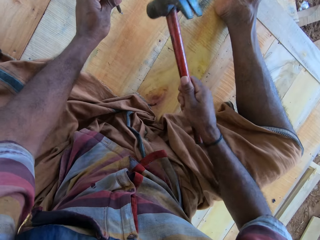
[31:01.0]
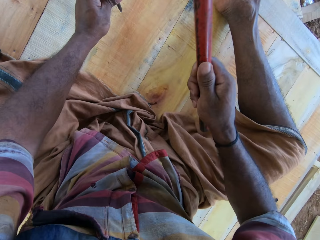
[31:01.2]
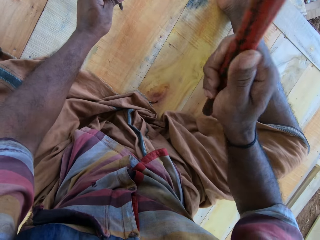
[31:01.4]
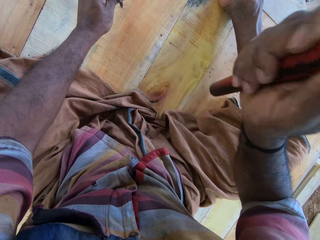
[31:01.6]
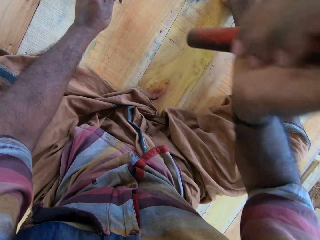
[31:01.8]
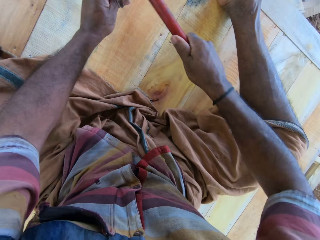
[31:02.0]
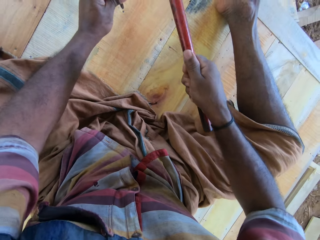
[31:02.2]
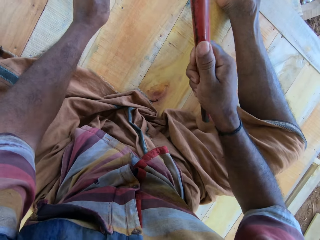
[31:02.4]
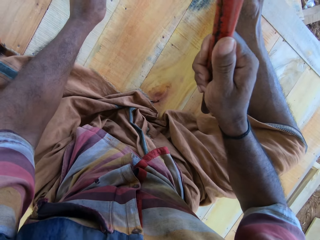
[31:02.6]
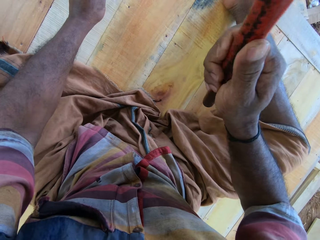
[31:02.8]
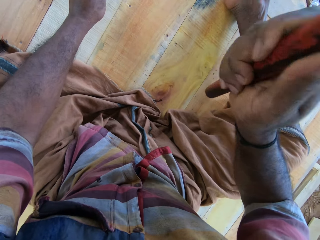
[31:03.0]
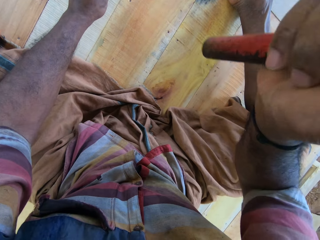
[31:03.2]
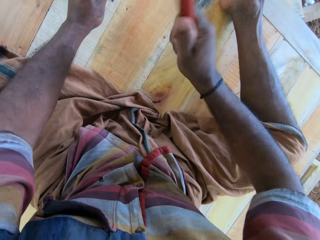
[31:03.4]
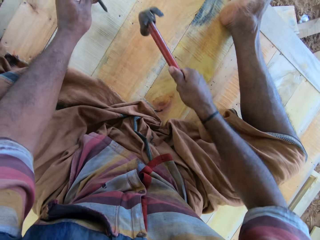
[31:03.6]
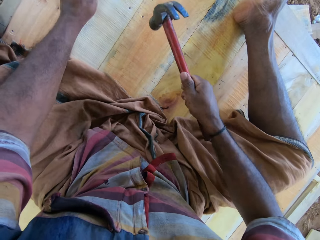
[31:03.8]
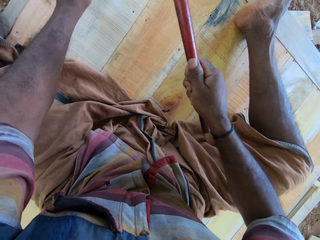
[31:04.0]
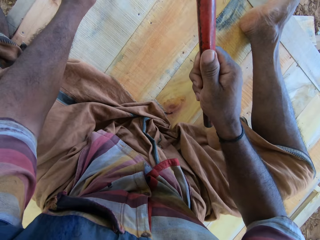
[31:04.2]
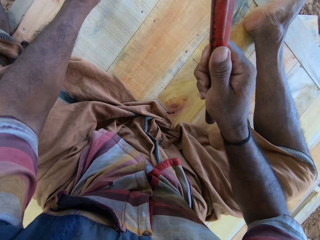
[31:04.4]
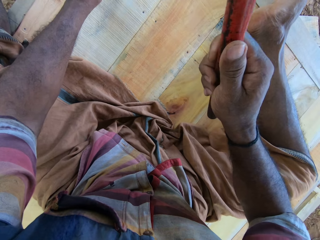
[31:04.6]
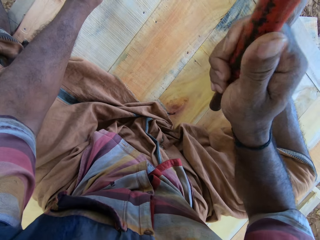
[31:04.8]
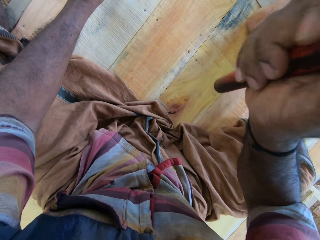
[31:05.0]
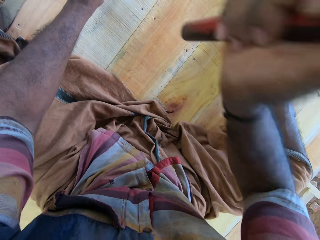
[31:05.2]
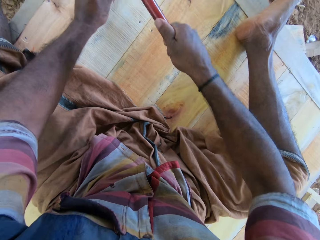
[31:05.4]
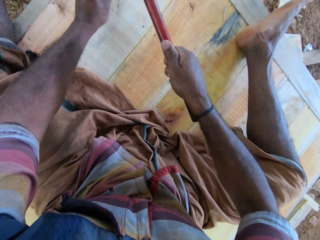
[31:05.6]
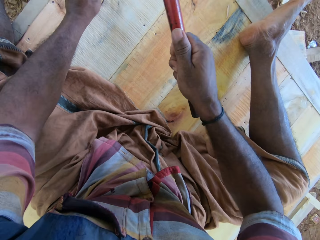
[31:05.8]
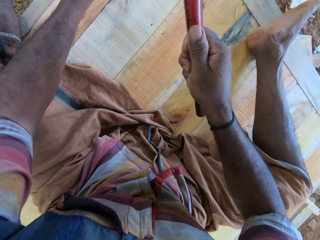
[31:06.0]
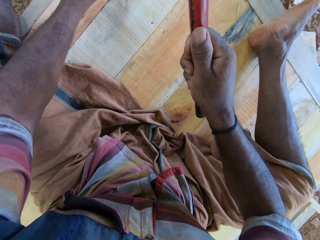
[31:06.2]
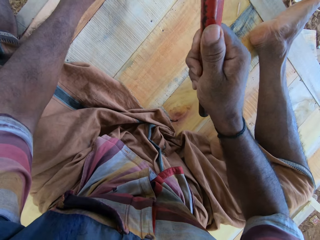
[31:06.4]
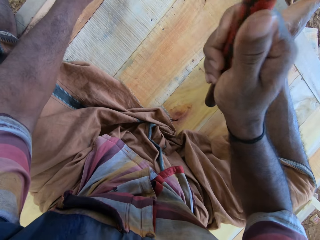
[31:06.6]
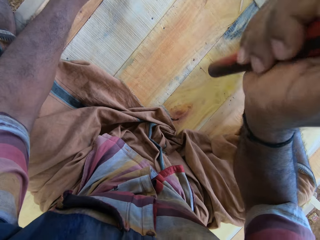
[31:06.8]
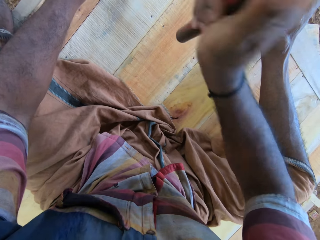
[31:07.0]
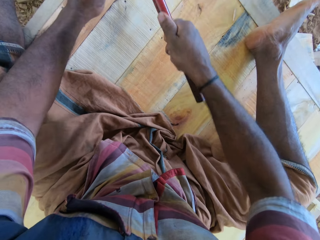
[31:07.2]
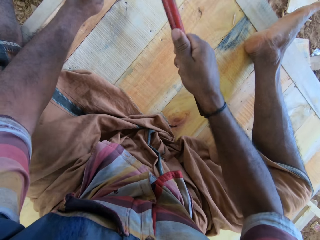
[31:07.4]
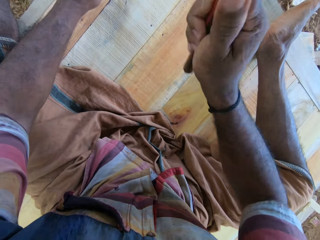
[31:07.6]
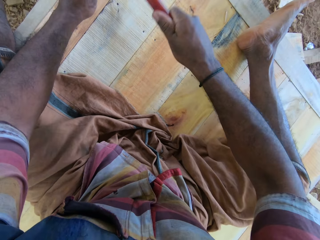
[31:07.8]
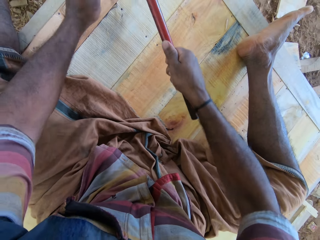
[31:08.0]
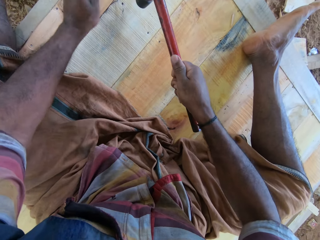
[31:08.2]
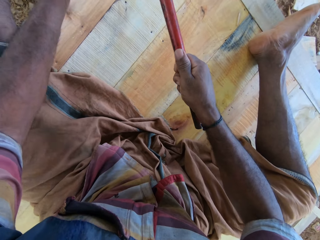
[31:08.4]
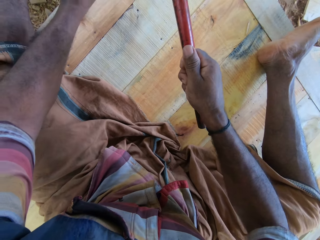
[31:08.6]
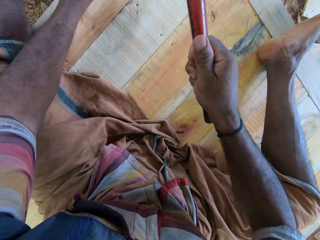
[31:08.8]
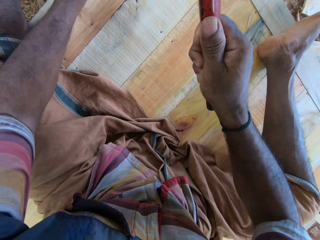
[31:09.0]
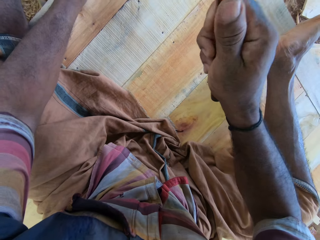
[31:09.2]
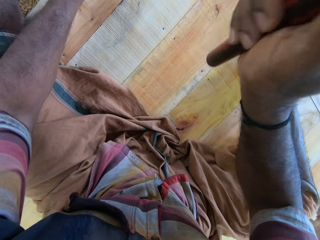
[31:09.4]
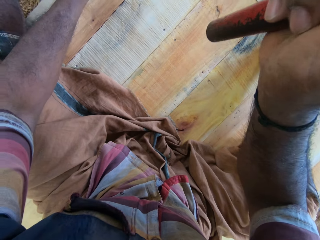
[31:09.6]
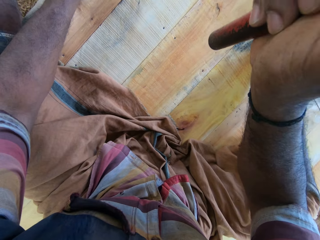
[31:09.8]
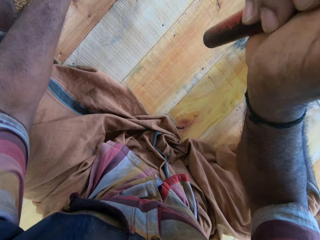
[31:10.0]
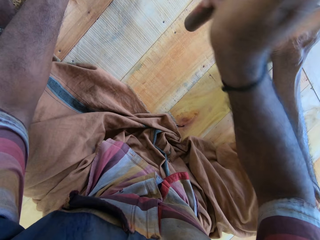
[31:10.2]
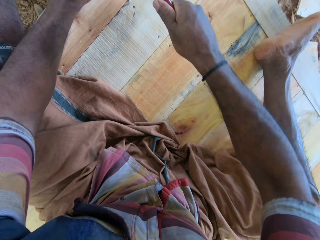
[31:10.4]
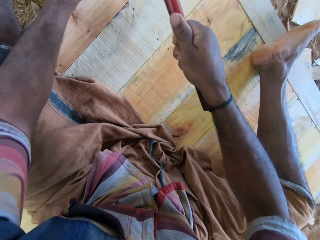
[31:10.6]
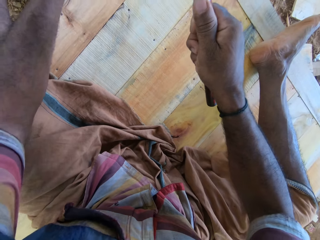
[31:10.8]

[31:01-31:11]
The camera wearer holds the nail in place and hammers the nail.

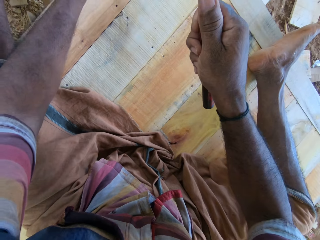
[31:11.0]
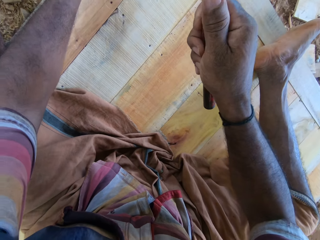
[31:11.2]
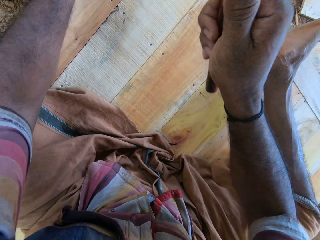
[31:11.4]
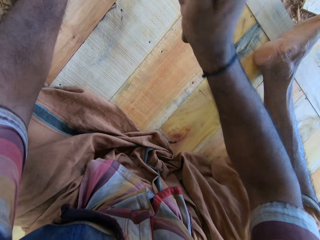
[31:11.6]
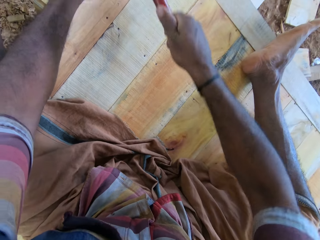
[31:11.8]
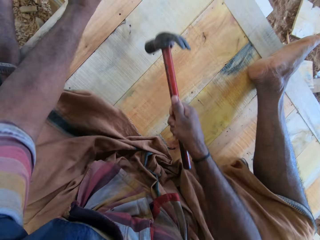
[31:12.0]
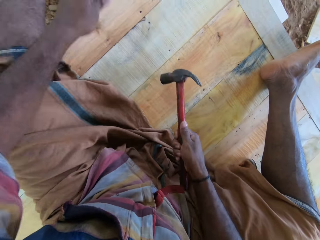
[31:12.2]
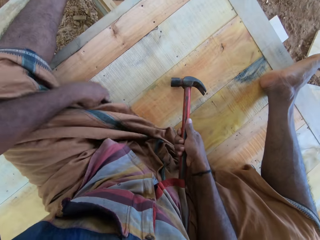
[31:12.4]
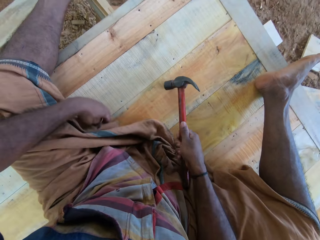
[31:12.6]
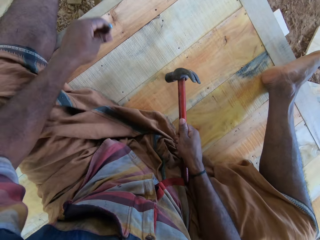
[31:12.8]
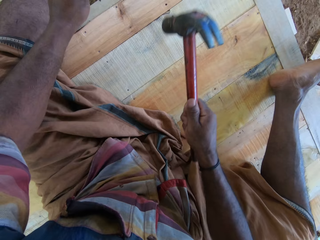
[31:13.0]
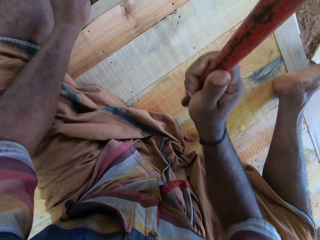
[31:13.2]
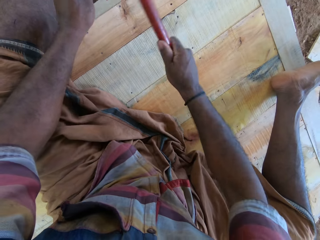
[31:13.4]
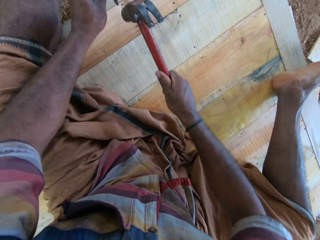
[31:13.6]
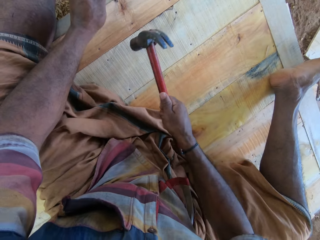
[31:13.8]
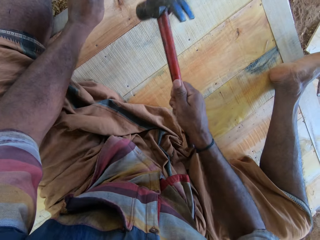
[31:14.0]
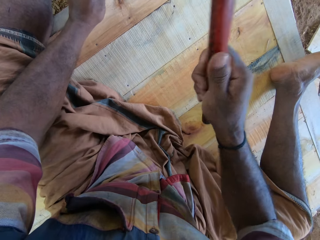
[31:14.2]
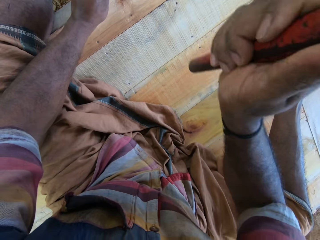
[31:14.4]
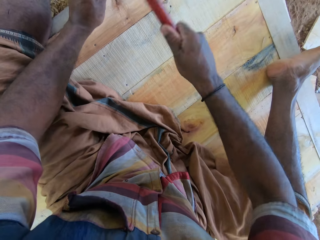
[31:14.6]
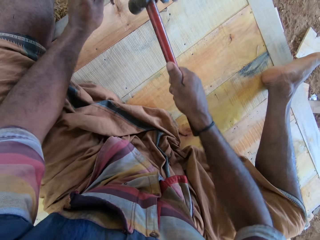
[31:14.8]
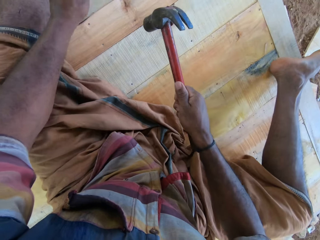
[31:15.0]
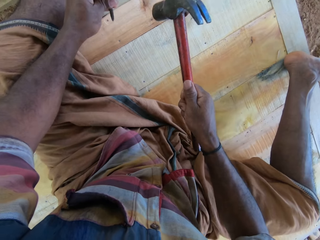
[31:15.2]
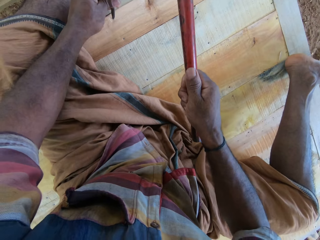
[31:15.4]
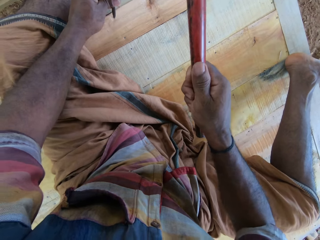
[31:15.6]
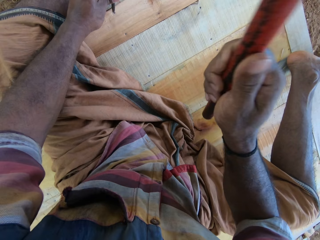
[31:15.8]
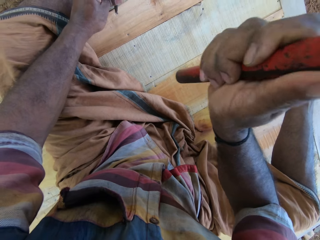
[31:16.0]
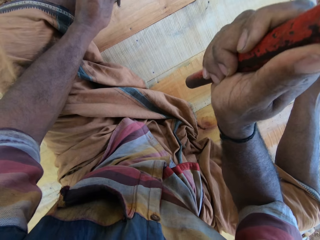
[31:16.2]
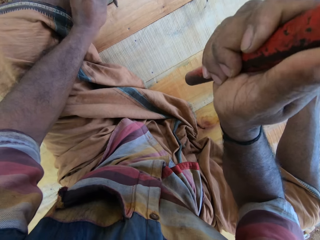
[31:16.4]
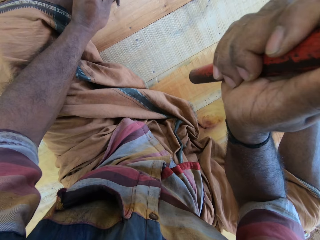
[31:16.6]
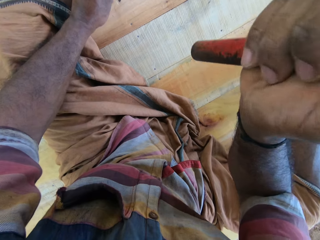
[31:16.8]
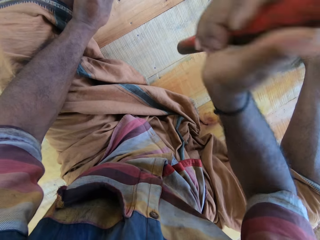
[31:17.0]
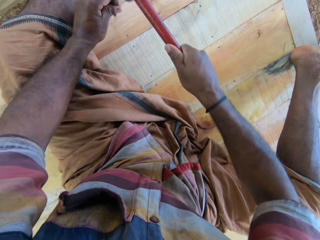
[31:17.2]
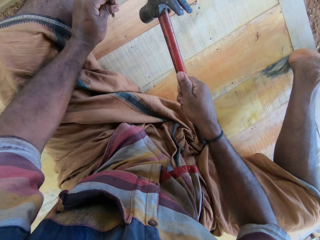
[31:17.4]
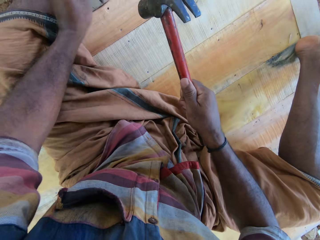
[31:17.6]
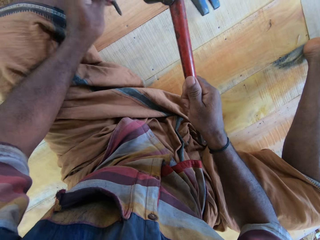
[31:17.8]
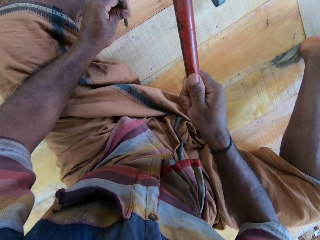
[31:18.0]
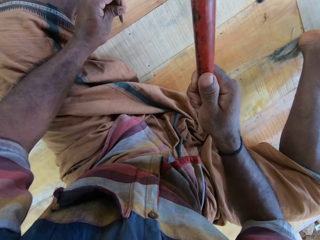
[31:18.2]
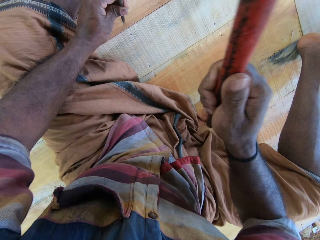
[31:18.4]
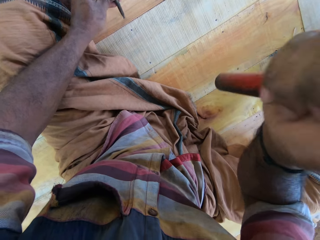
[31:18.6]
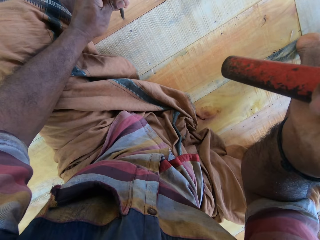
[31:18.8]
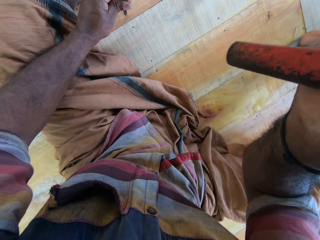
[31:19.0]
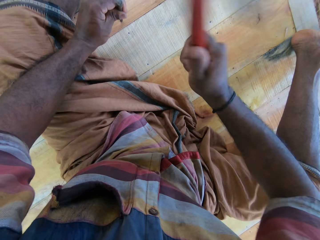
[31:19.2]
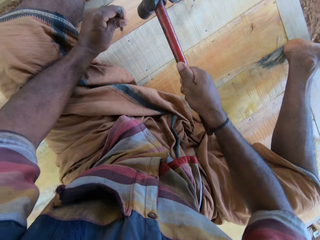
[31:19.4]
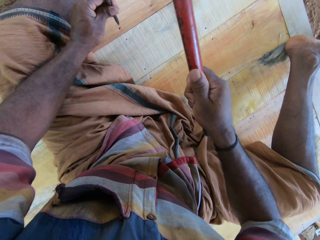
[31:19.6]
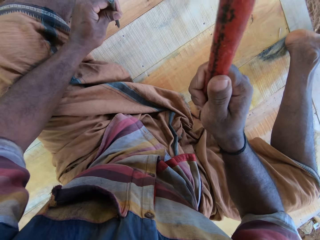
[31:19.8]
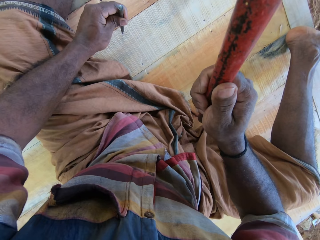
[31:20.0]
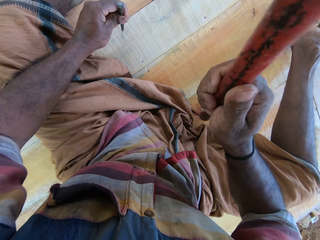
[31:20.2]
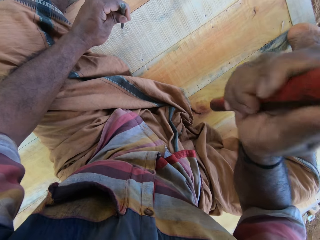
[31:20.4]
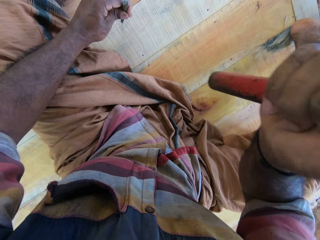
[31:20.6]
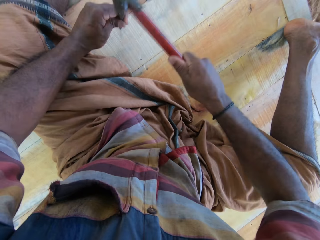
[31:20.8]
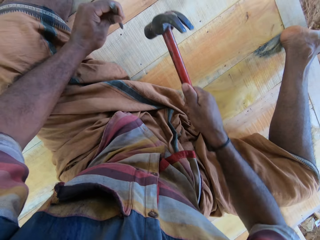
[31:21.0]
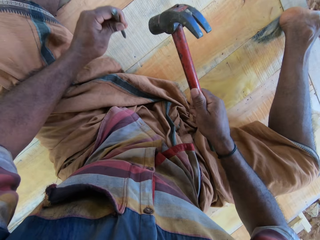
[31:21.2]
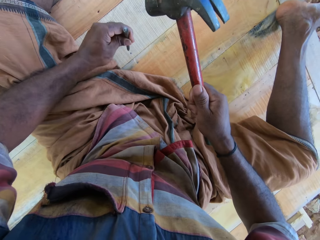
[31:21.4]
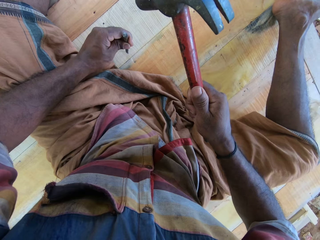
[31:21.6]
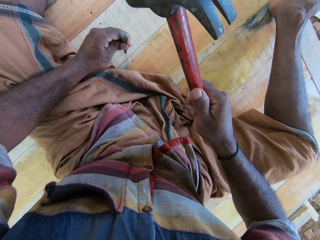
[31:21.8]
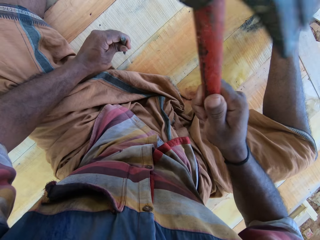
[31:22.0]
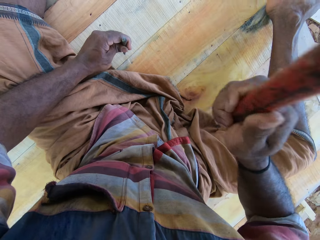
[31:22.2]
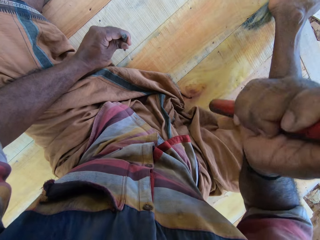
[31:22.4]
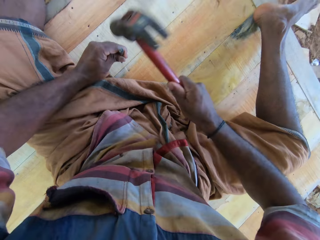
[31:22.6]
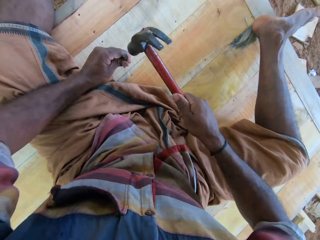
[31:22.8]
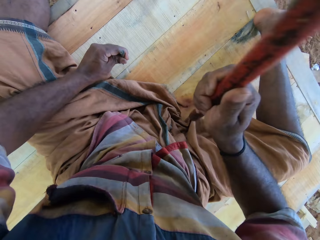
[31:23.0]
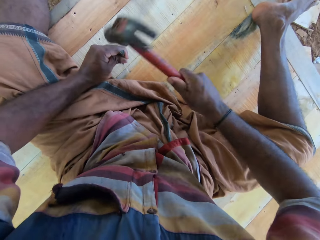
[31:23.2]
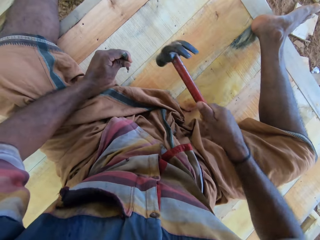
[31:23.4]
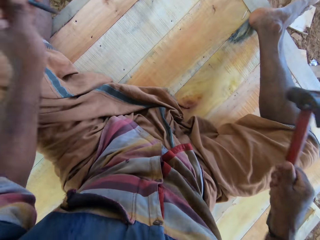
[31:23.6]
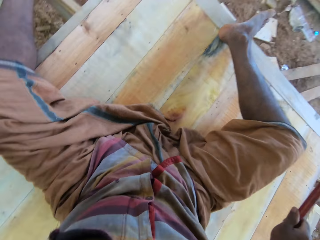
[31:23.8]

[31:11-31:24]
The camera wearer adjusts his cloth, holds the nail in place and hammers the nail.
